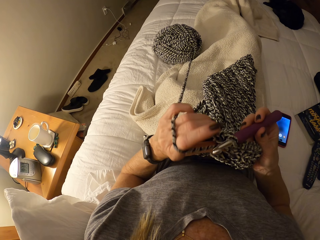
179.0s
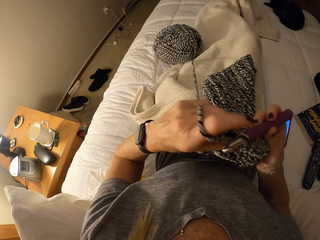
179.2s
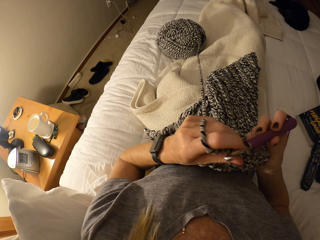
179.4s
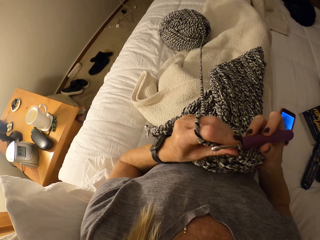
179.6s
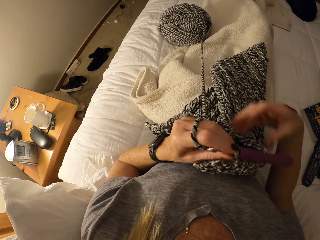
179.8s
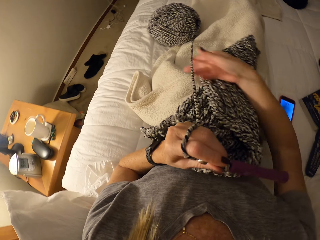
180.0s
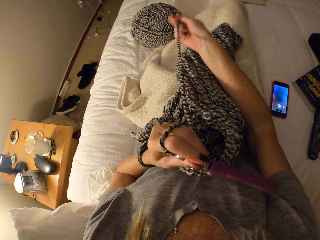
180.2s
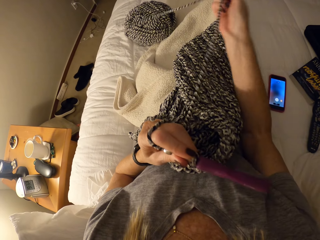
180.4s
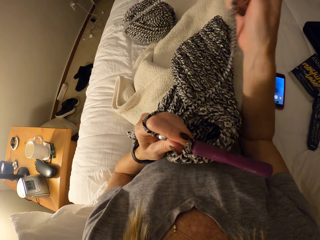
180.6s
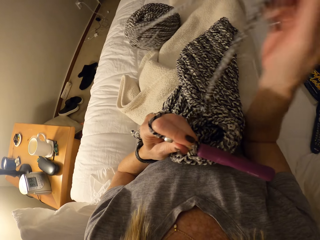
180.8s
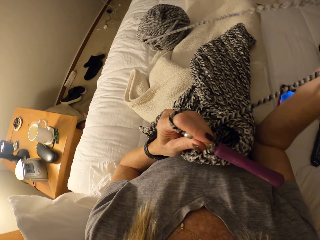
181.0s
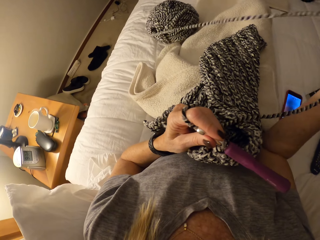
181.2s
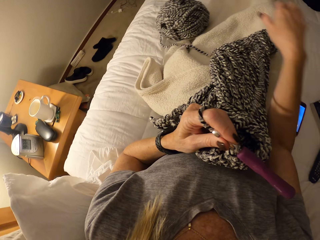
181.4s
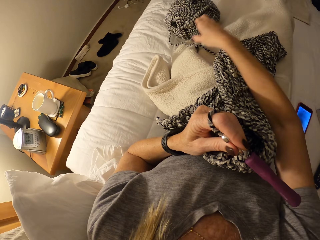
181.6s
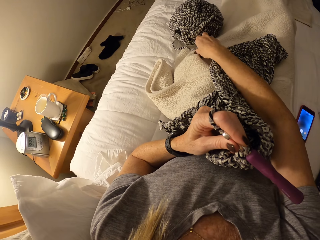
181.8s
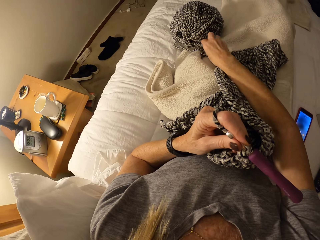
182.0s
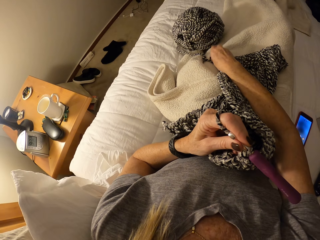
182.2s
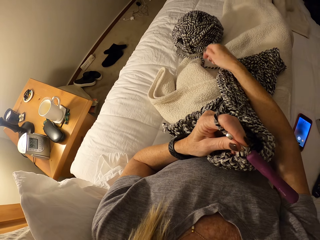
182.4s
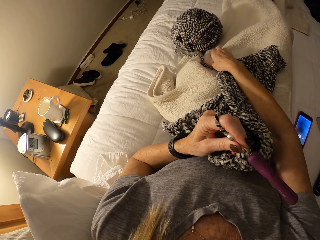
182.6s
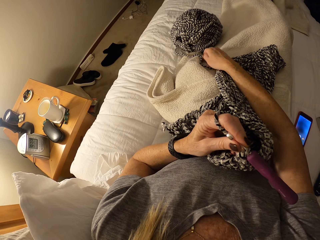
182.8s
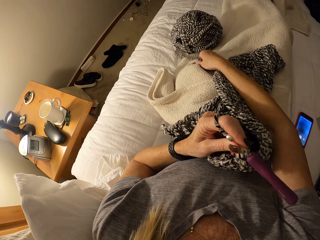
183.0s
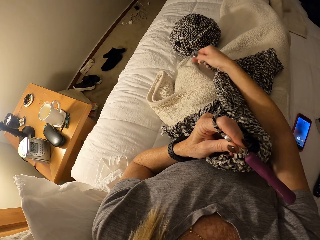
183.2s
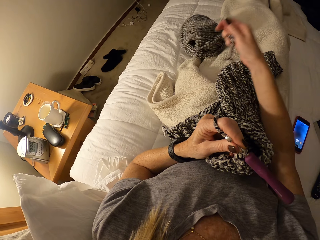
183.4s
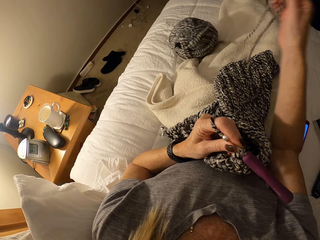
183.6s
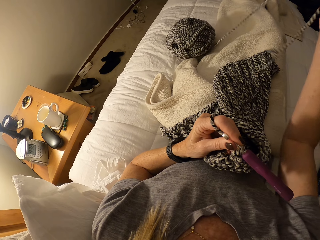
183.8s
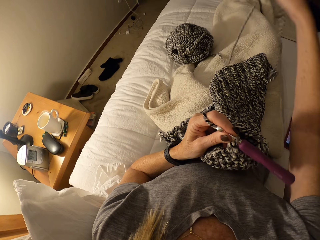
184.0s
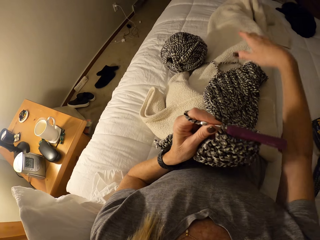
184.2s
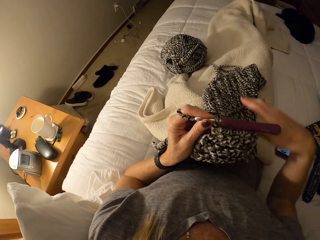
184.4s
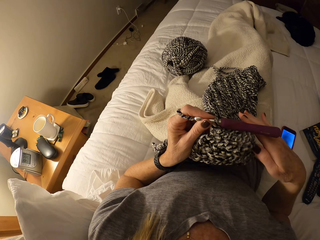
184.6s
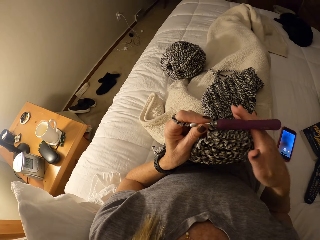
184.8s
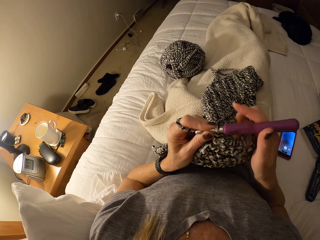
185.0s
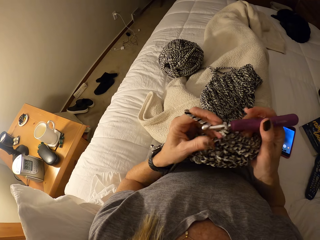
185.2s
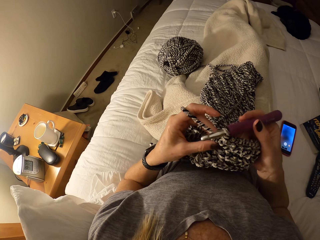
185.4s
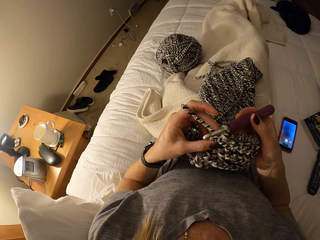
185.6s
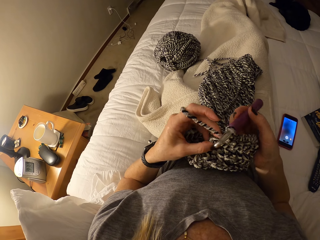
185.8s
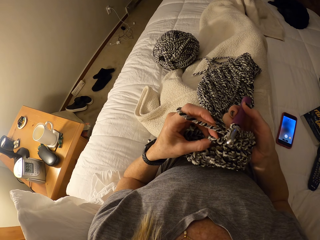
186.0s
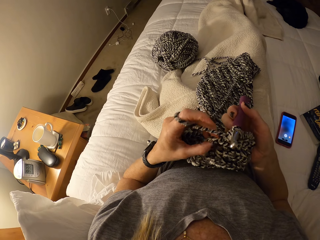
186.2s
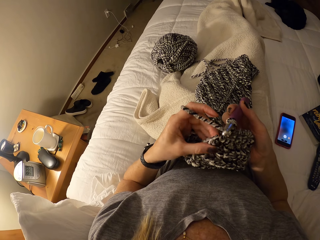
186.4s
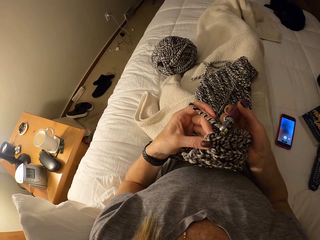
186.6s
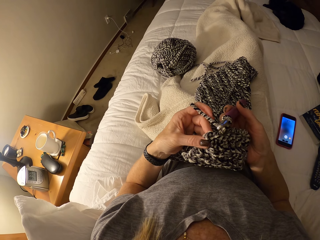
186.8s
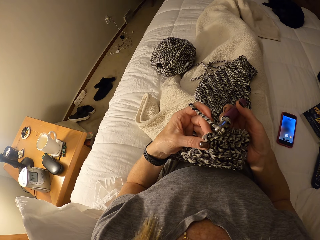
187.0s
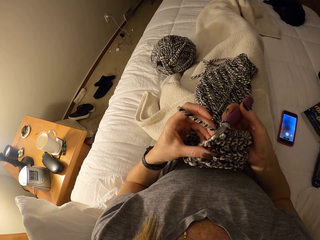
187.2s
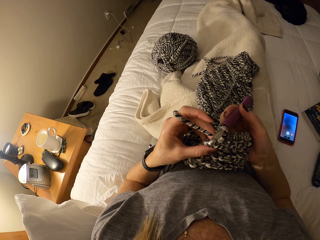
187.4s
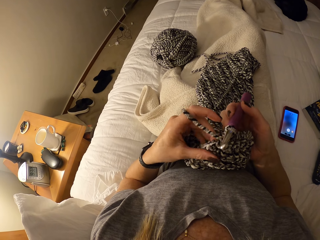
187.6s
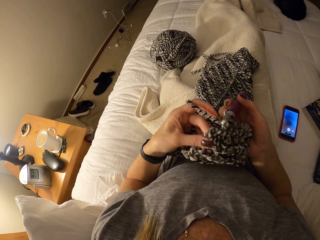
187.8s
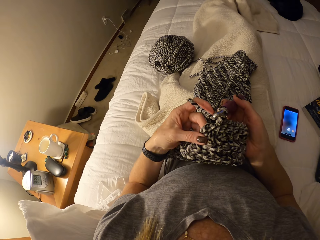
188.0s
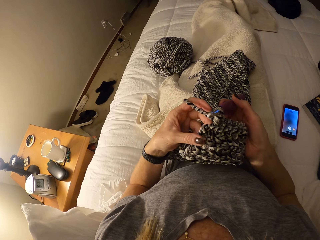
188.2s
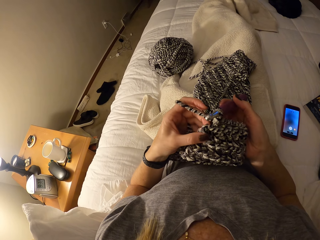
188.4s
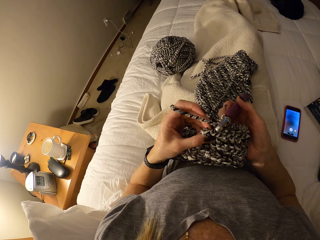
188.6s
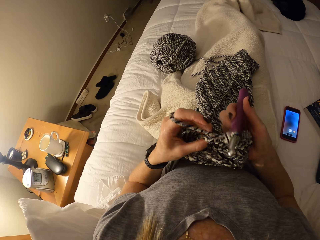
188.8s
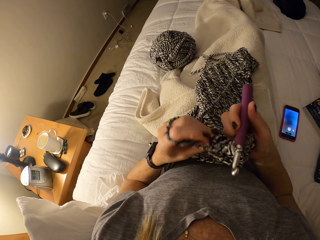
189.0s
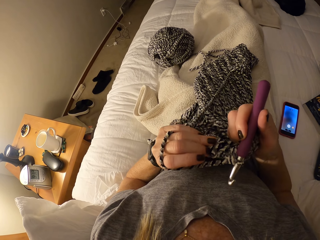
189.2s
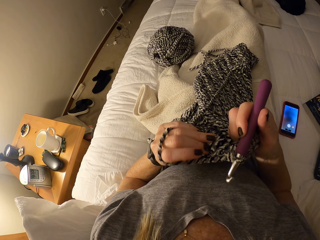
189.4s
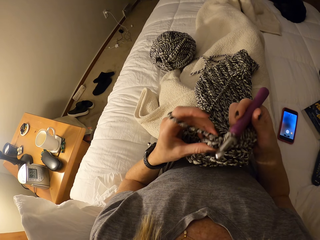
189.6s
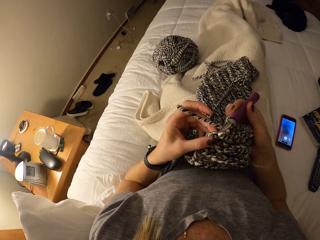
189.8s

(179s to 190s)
The camera wearer adjusts the yarn on the bed. They crochet with the yarn.

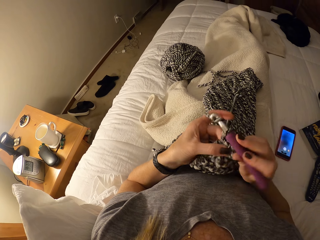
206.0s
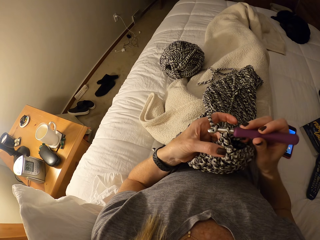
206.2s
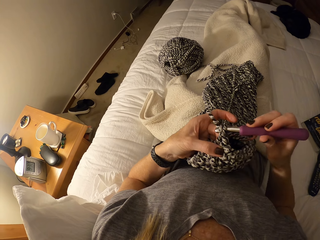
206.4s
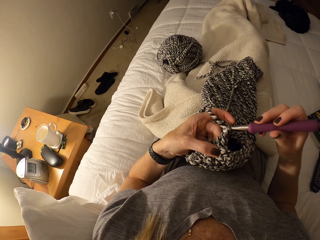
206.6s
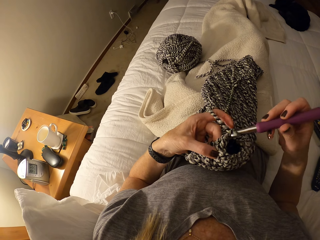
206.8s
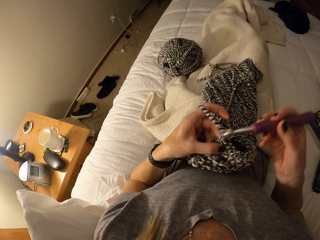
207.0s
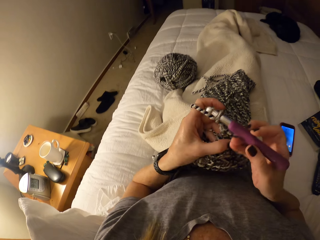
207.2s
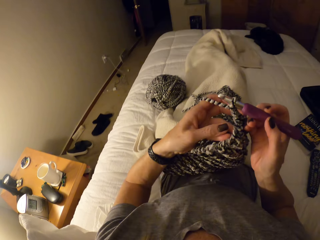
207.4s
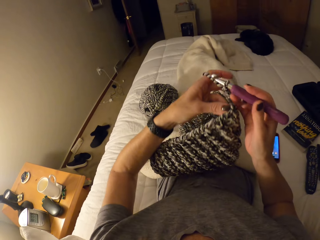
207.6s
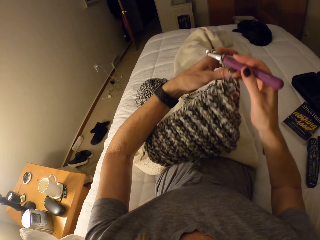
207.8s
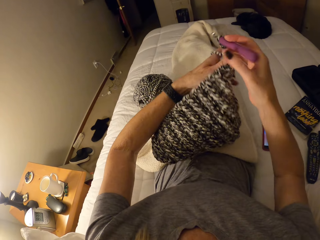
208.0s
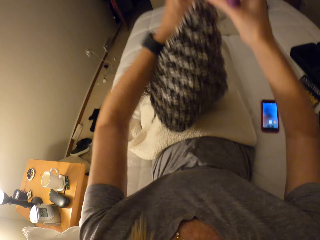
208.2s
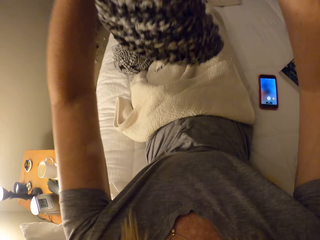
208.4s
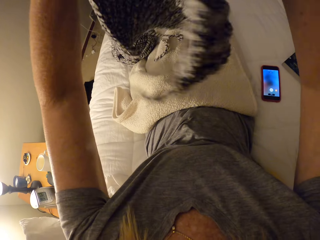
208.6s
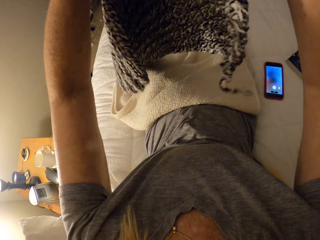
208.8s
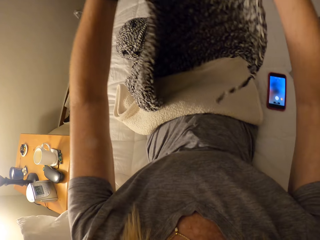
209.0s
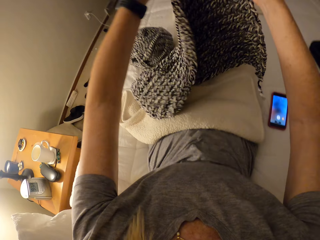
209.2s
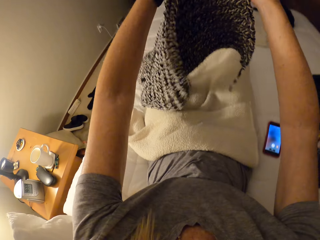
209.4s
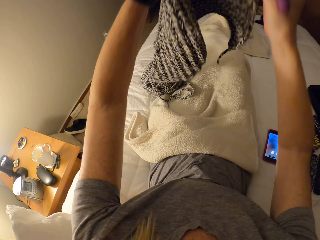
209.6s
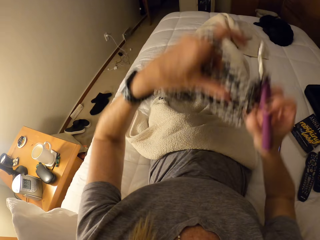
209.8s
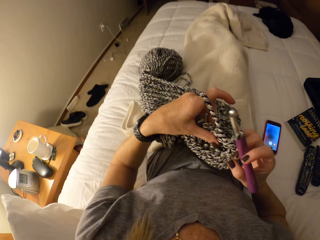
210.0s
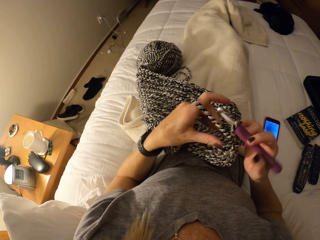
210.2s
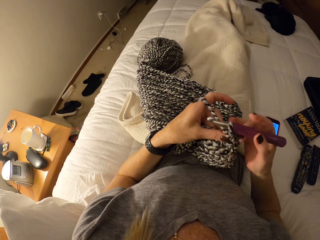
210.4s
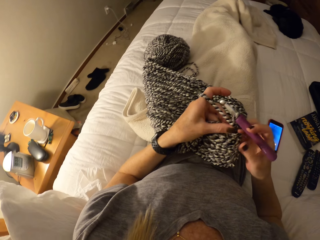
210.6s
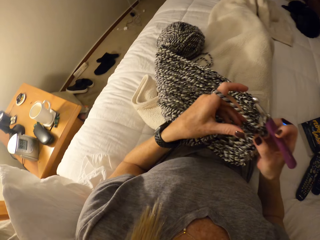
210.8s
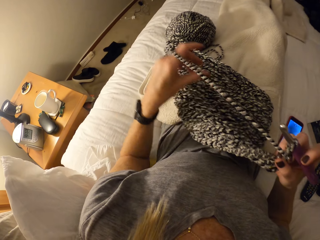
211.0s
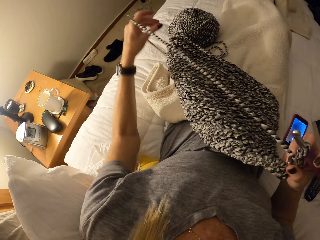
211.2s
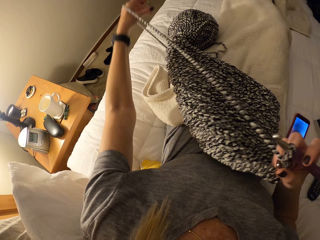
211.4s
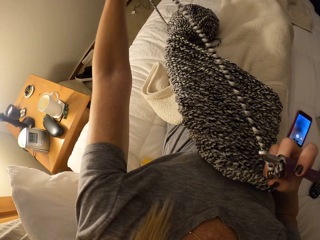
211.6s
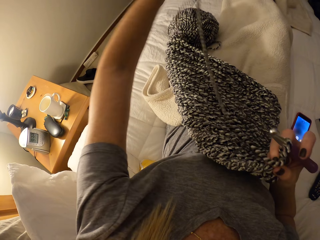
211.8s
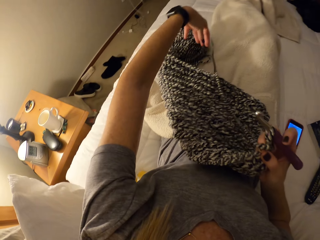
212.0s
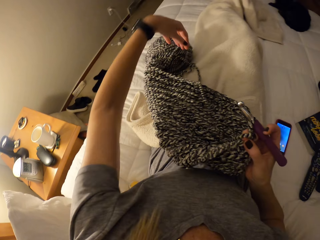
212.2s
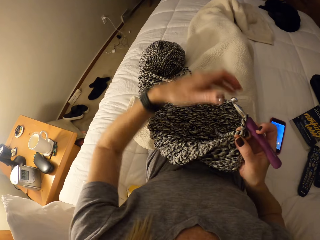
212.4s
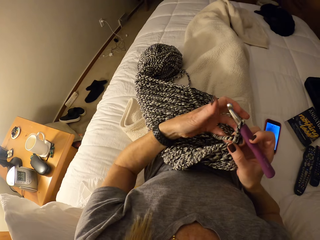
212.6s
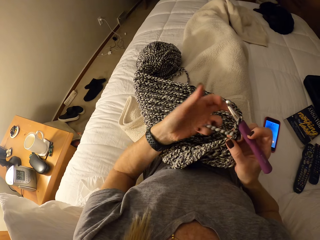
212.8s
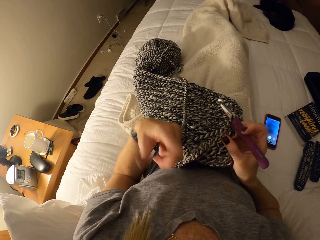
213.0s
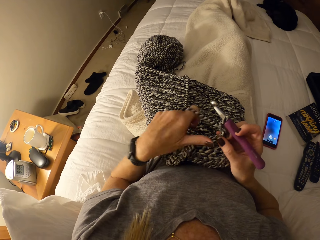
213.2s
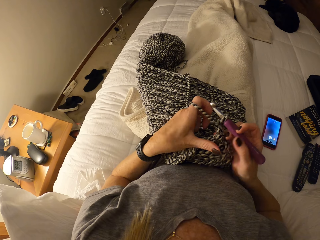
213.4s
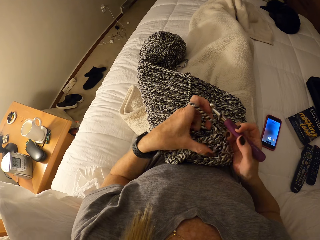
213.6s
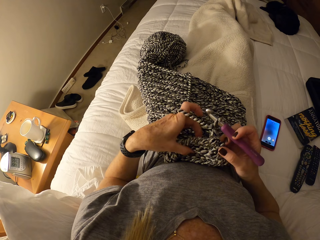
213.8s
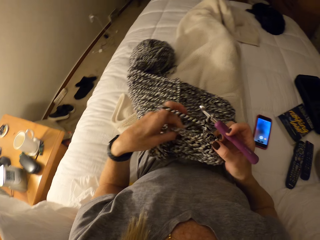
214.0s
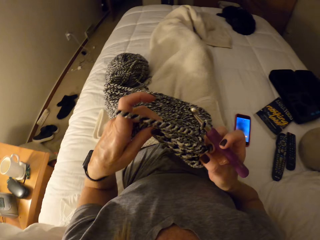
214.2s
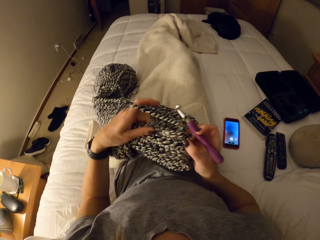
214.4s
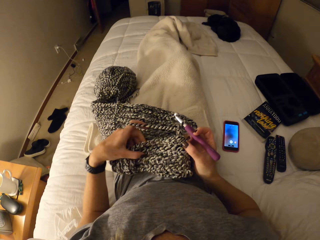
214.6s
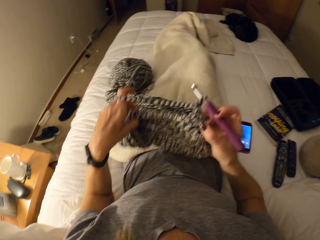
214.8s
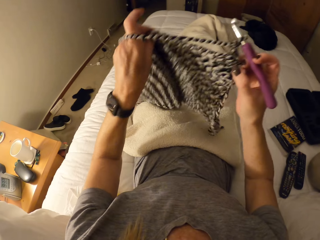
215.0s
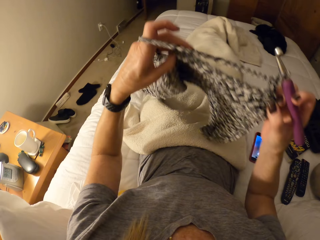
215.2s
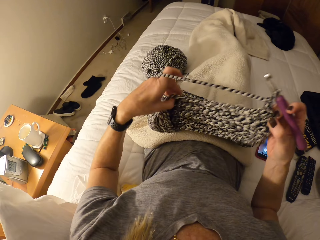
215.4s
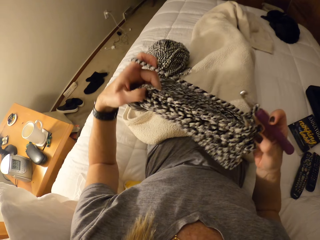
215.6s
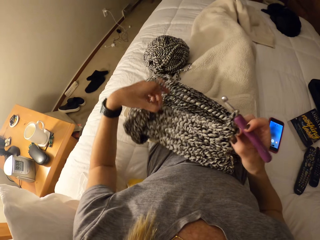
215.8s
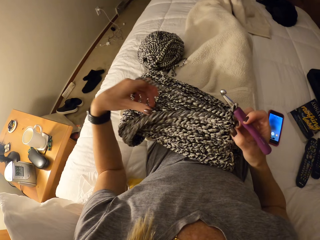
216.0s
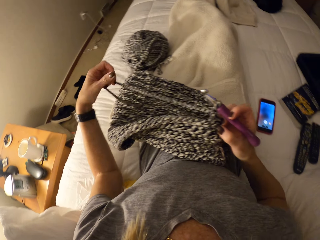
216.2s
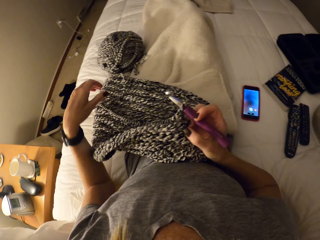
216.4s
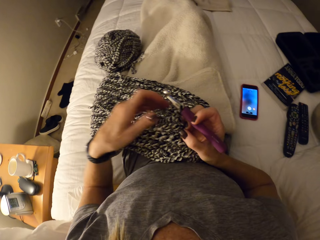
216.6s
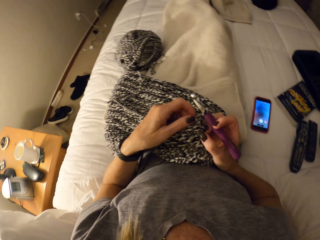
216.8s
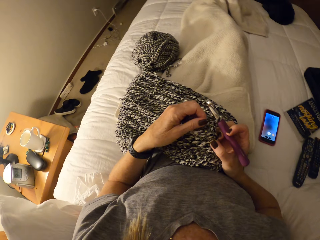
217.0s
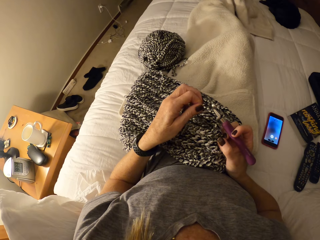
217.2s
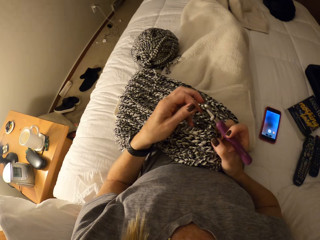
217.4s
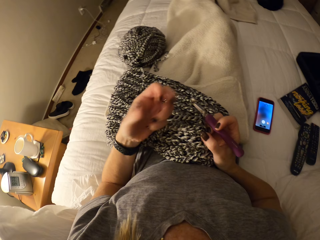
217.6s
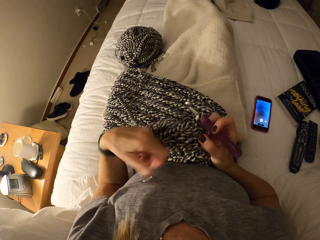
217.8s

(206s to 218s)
The camera wearer adjusts the yarn on her lap. She straightens the fabric. She straightens the yarn.
